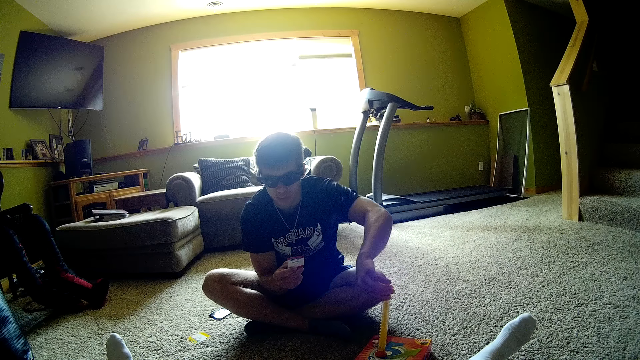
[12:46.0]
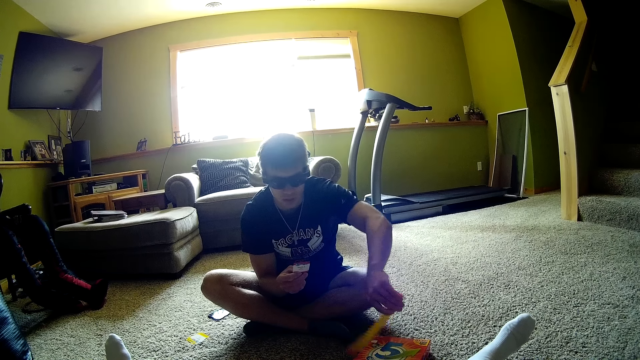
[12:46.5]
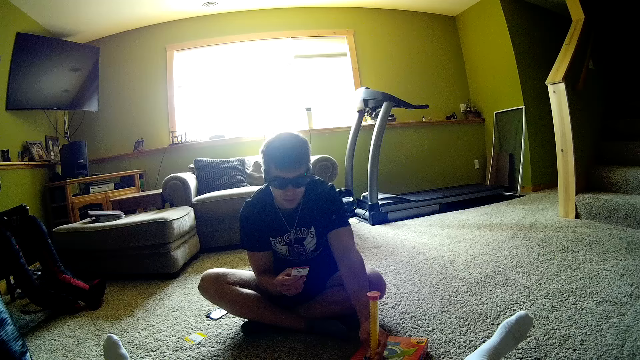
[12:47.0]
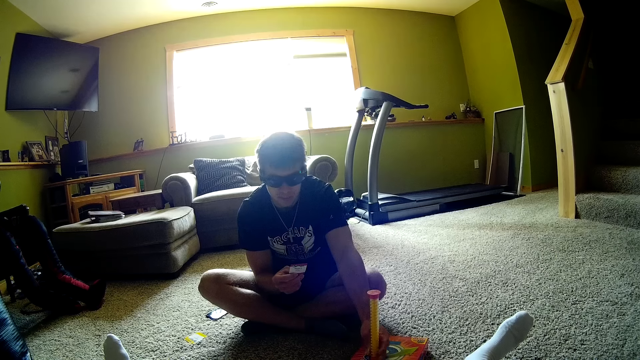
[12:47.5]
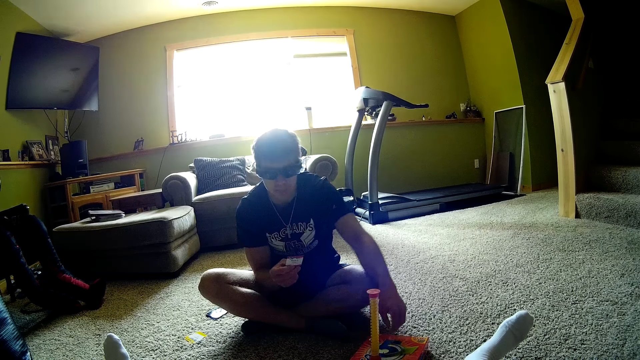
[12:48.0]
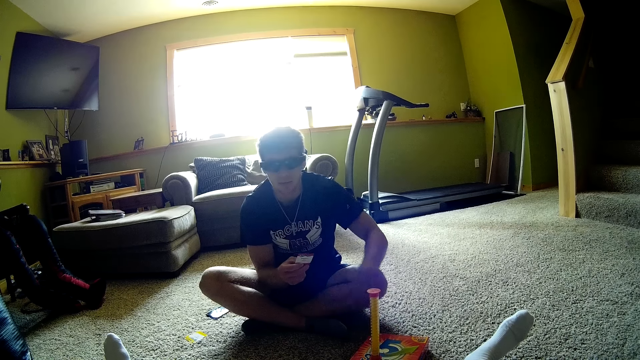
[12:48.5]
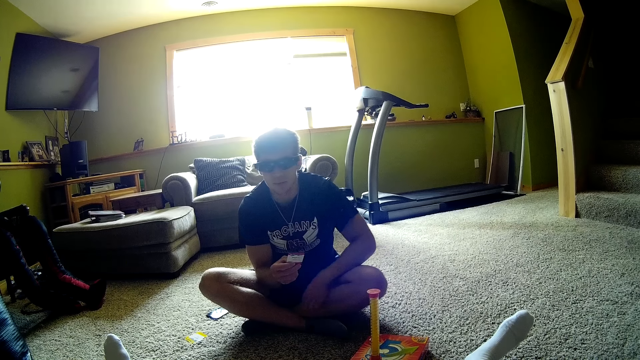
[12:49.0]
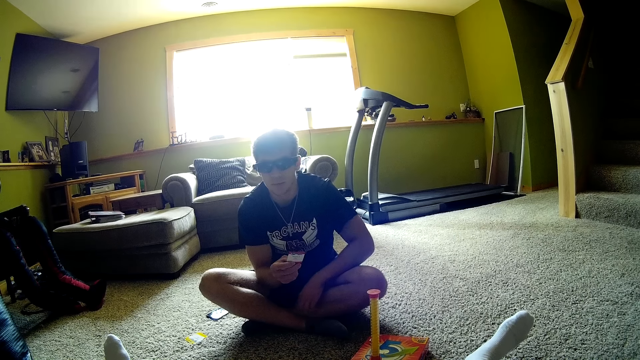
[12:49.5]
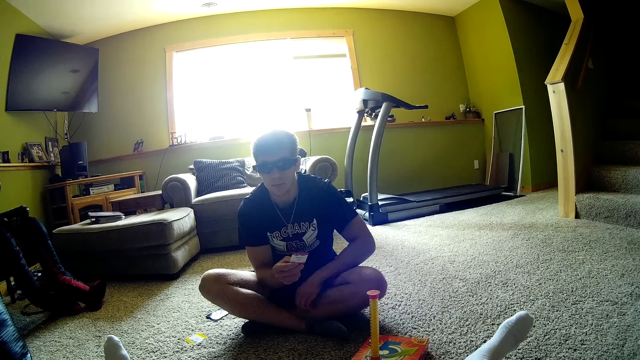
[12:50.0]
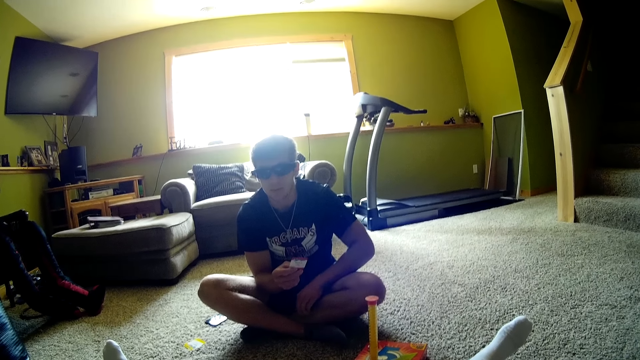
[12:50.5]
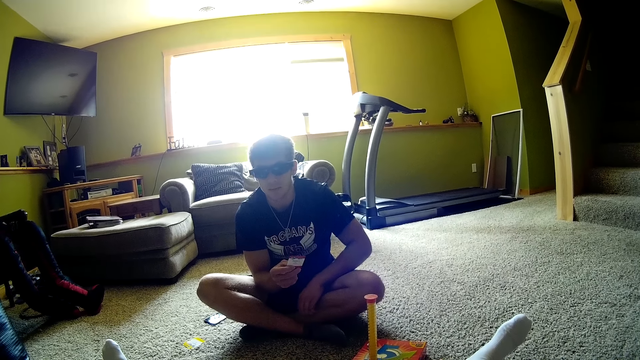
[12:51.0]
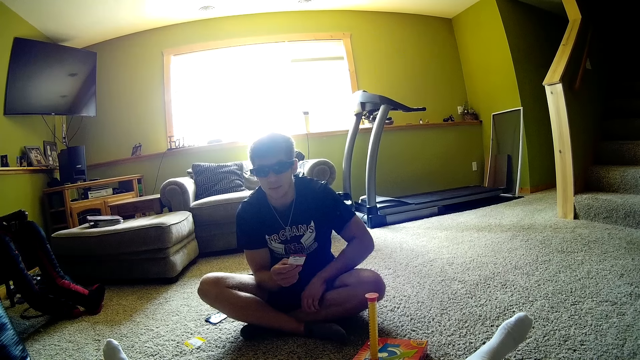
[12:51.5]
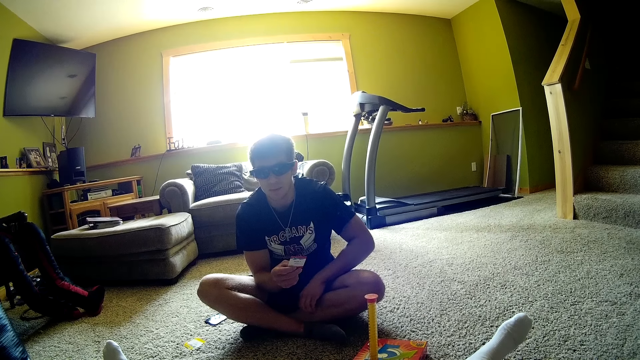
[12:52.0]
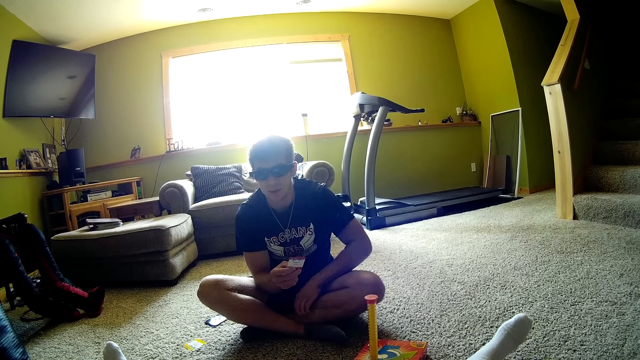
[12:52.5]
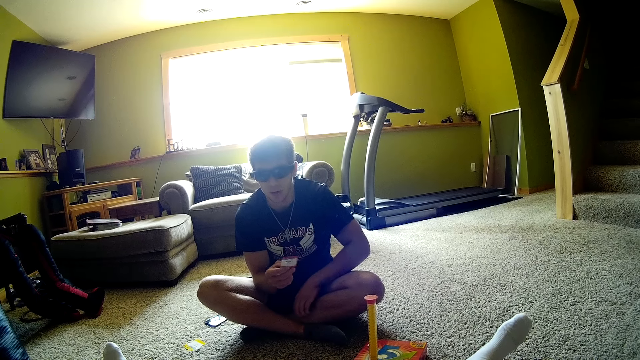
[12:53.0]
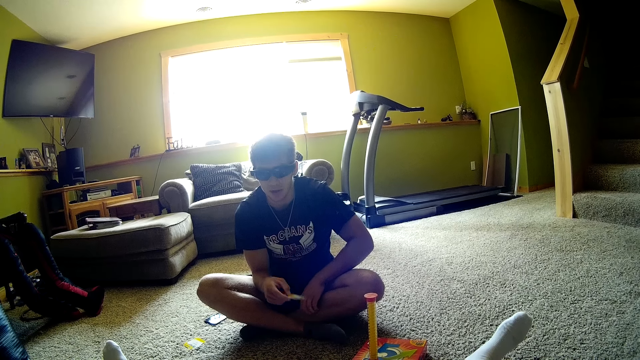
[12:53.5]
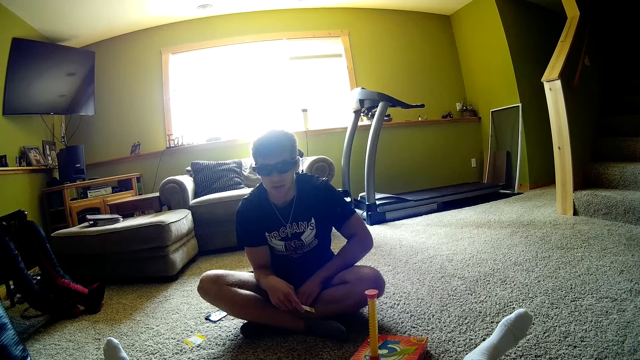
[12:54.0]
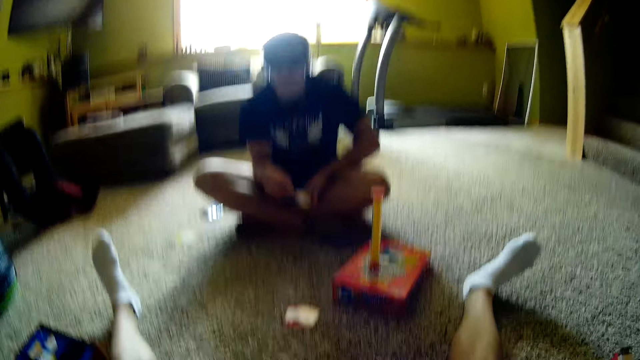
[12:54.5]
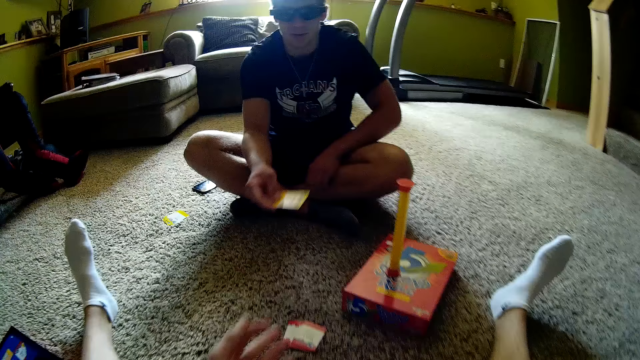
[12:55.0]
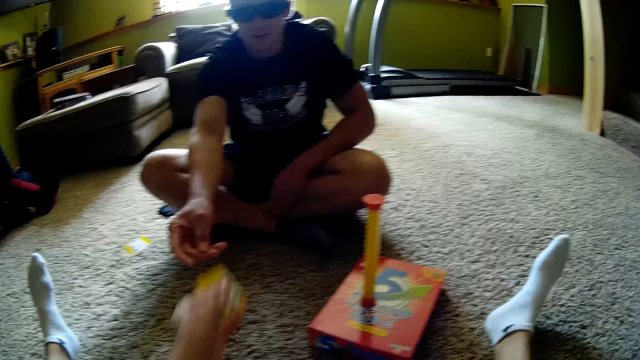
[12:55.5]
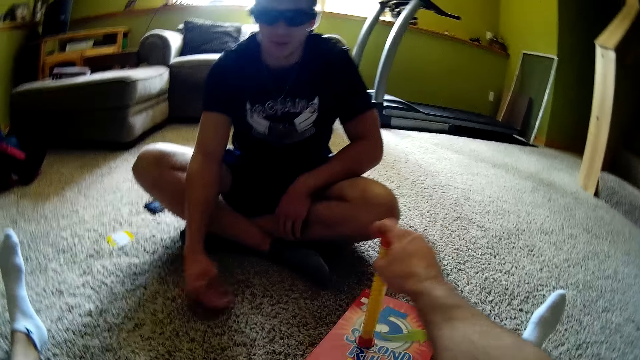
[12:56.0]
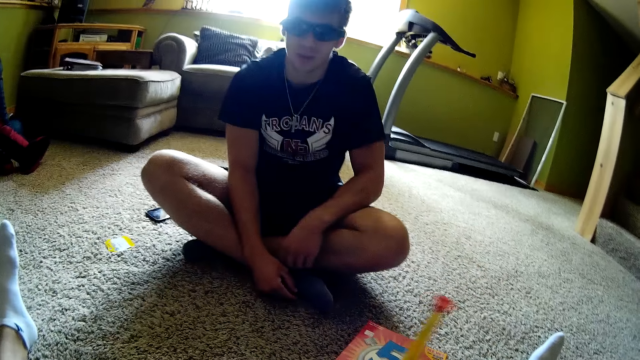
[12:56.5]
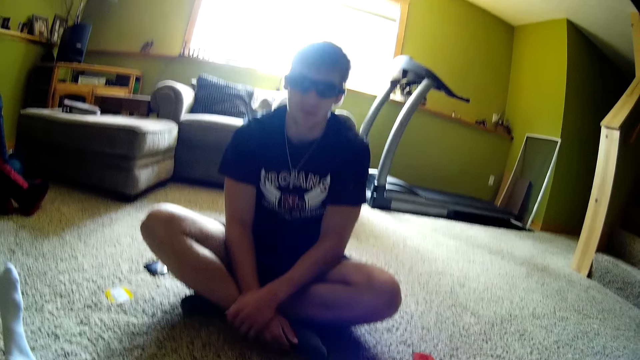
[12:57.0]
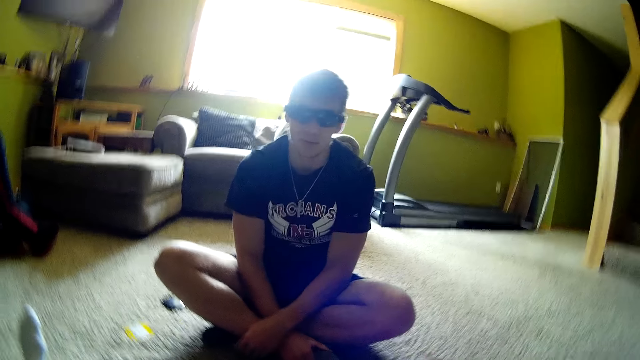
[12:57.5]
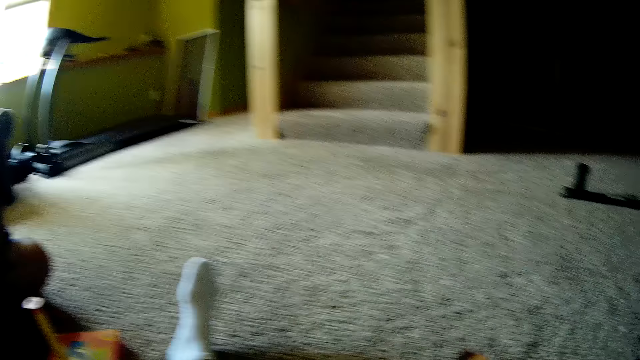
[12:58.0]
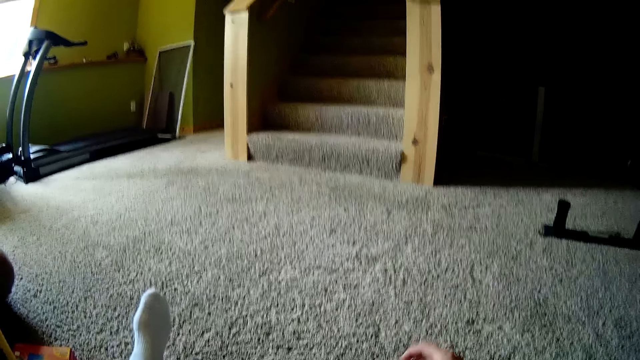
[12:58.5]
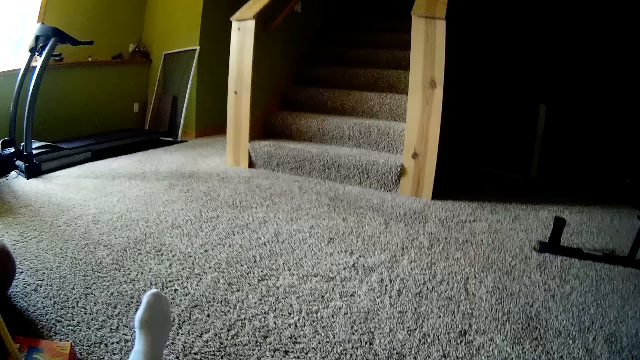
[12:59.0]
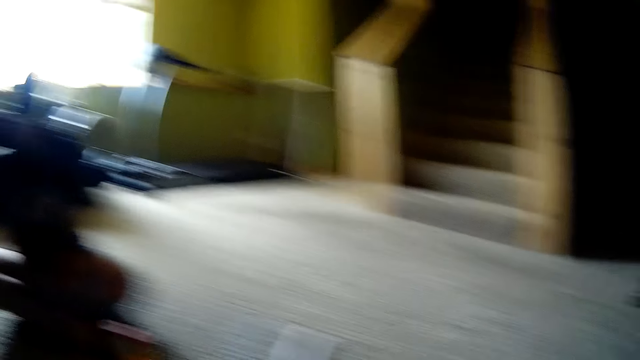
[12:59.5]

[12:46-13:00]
The man turns the spiral timer and chats with the camera wearer. The camera wearer picks a card from the man. The man gives the card to the camera wearer. The camera wearer picks something. They place something on a carton box. They turn the timer. They talk to the man and look around the house.

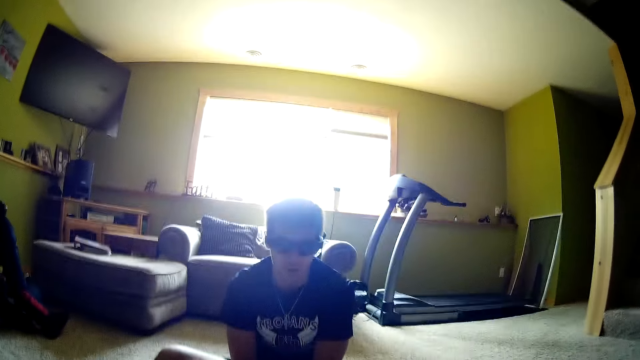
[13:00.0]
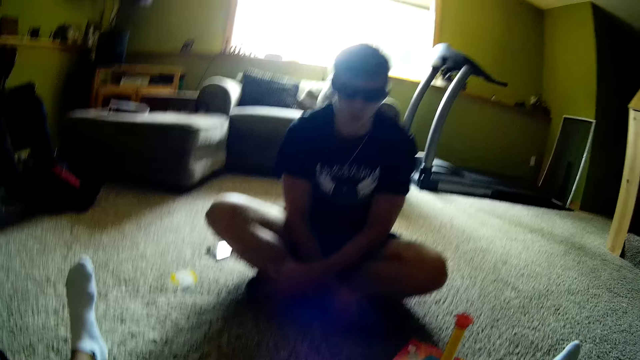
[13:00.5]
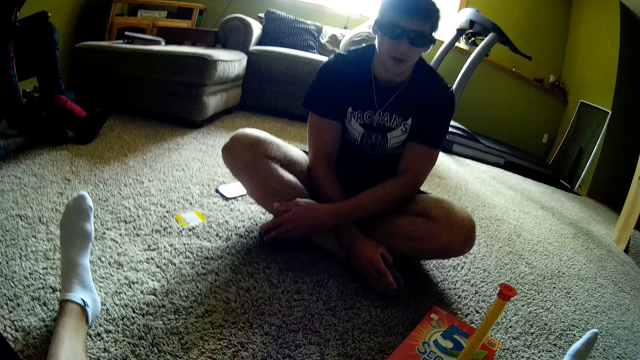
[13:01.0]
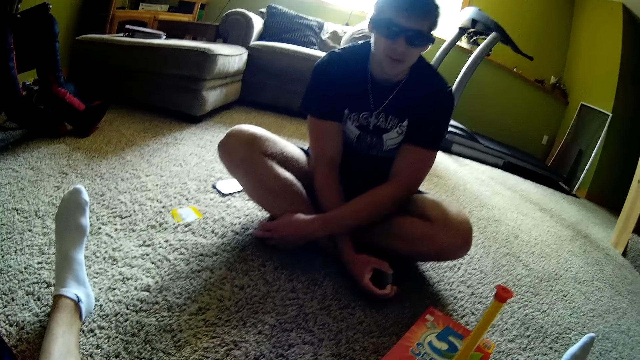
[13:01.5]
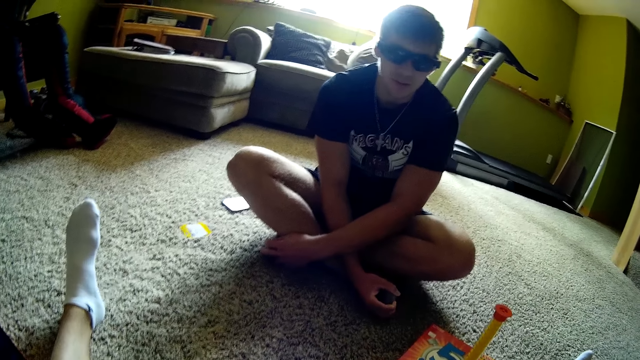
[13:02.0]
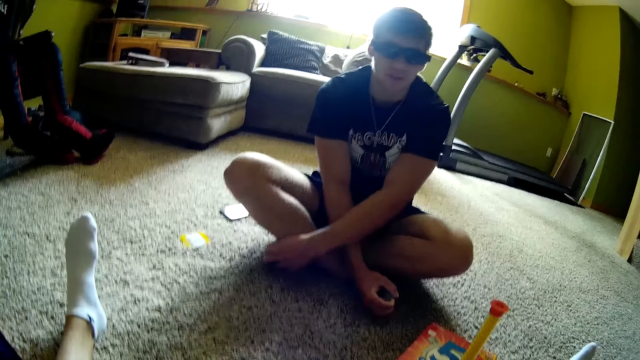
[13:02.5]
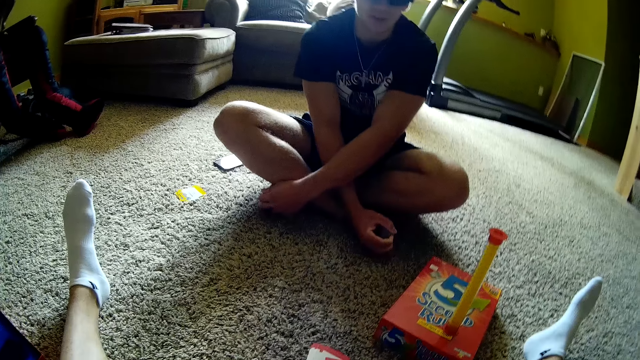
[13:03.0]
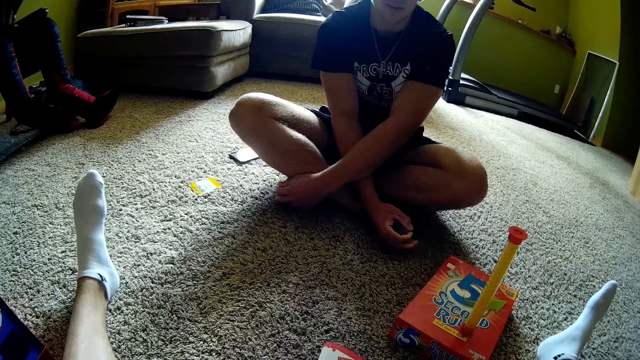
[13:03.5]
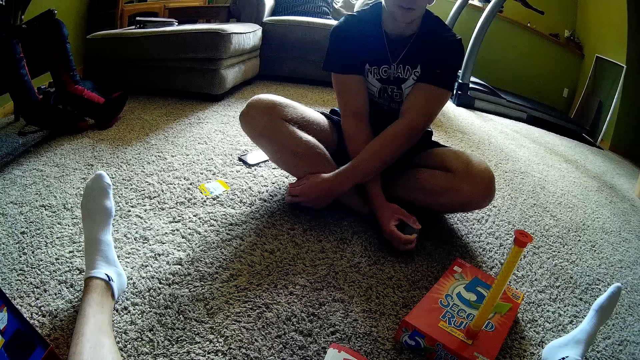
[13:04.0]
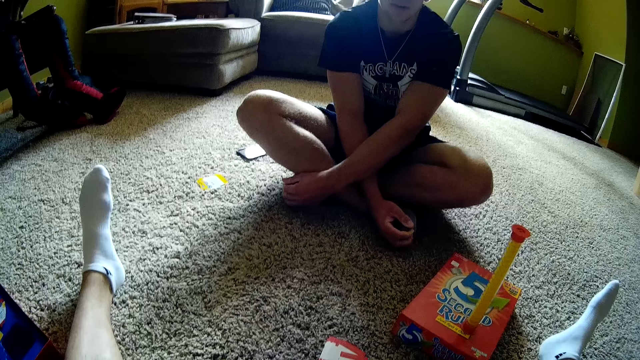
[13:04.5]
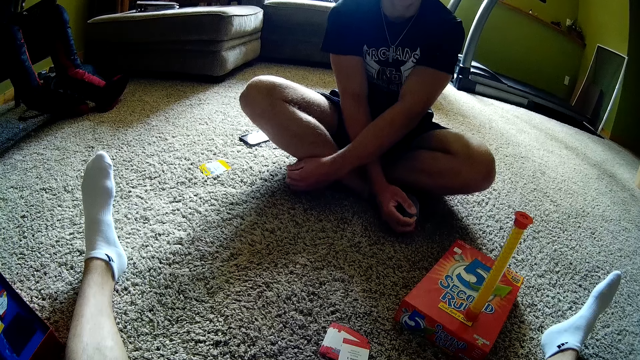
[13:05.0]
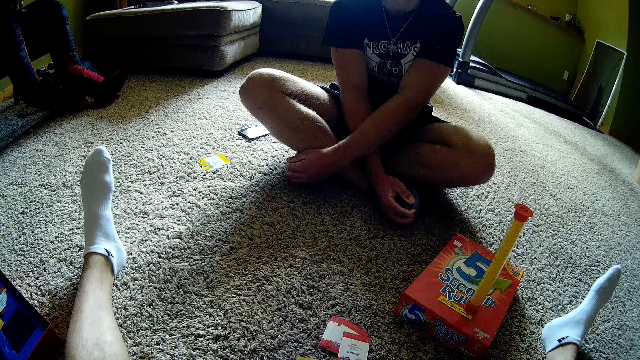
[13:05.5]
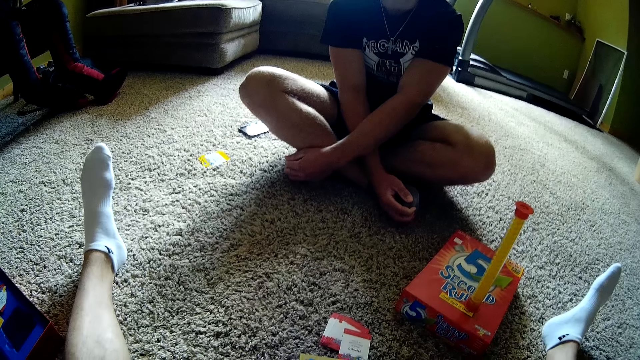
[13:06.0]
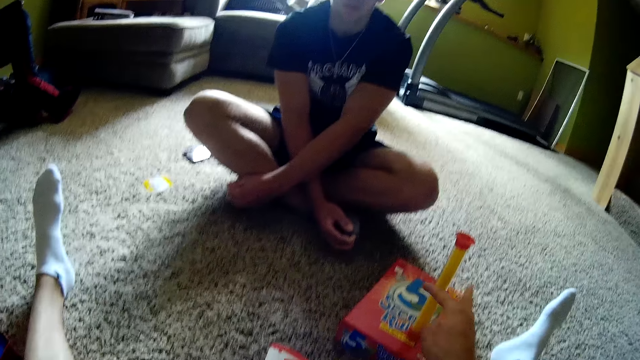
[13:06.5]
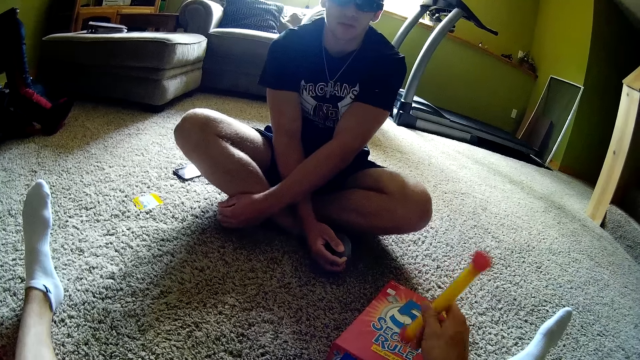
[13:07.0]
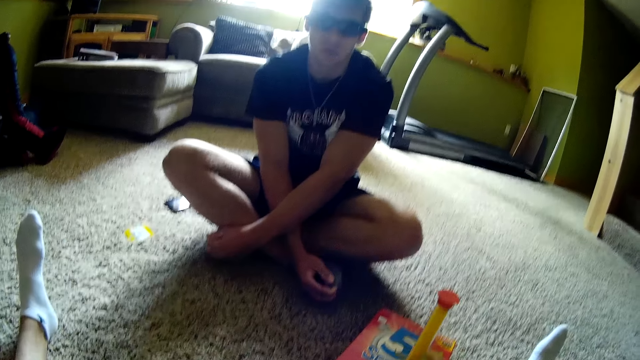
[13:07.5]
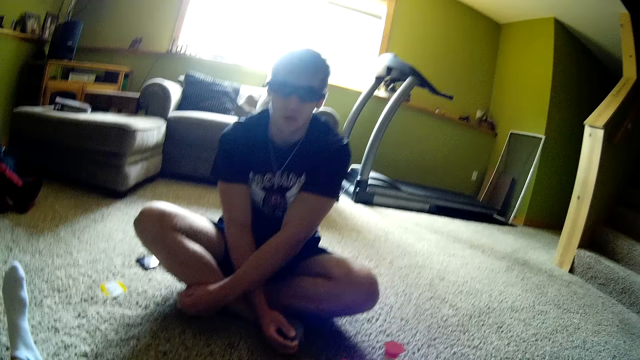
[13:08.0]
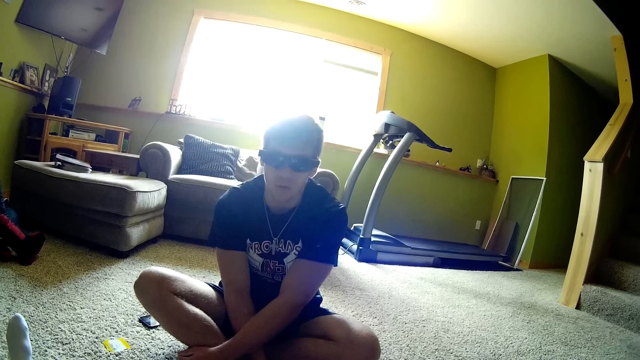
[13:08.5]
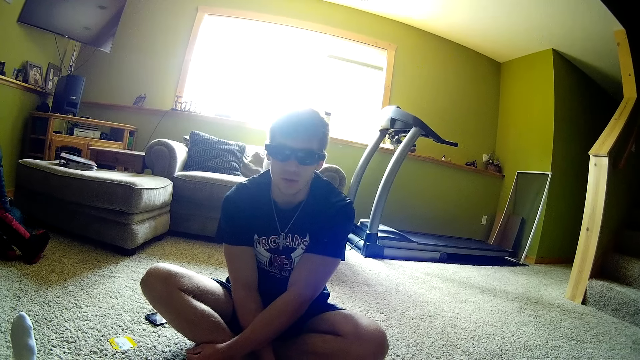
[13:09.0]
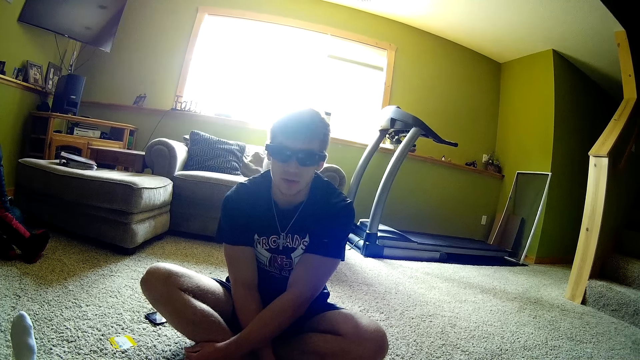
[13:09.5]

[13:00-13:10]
The man chats with the camera wearer. The camera wearer chats with the man. They pick something. They turn the spiral timer. They place something on a carton box. They talk to the man and look around the house. The man chats with the camera wearer.
